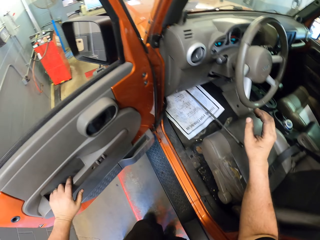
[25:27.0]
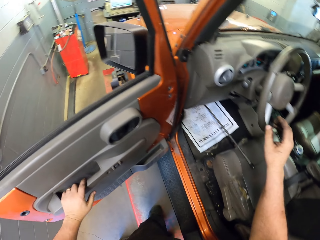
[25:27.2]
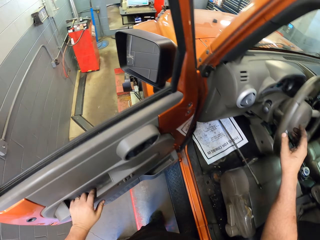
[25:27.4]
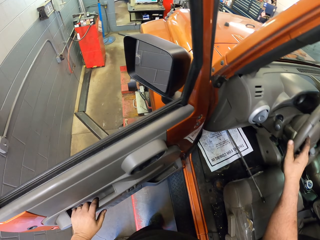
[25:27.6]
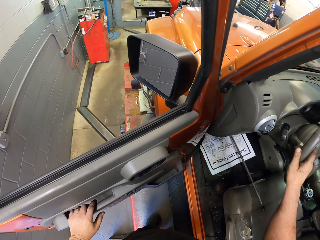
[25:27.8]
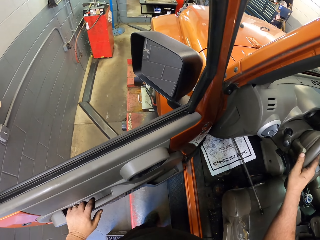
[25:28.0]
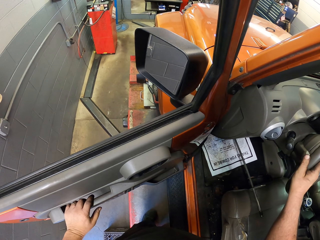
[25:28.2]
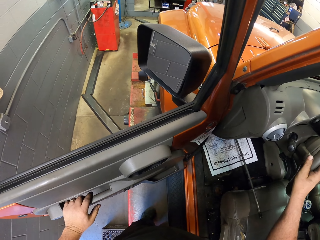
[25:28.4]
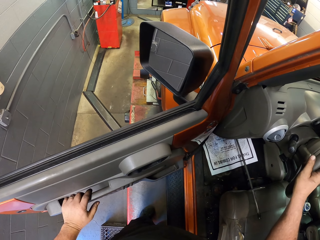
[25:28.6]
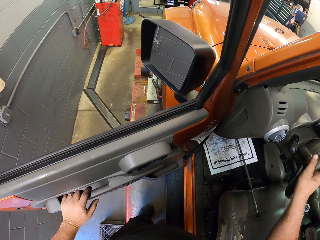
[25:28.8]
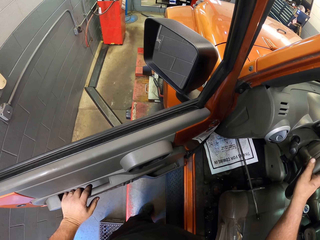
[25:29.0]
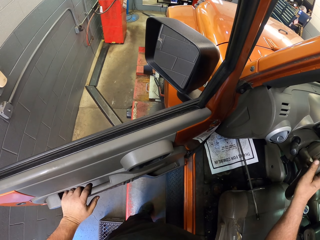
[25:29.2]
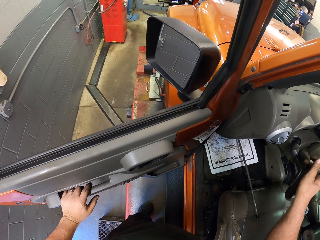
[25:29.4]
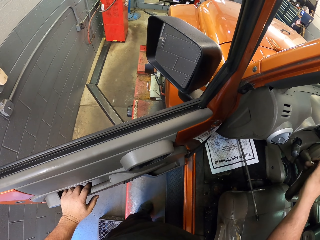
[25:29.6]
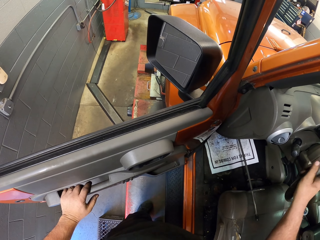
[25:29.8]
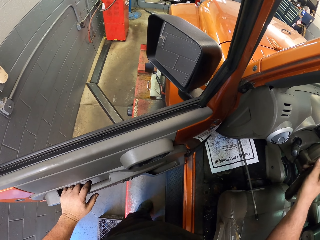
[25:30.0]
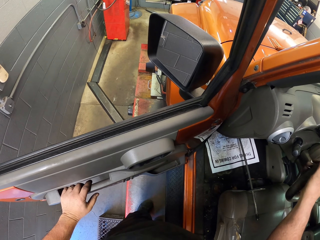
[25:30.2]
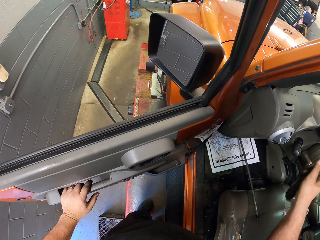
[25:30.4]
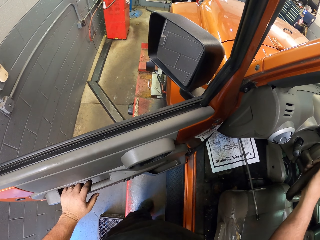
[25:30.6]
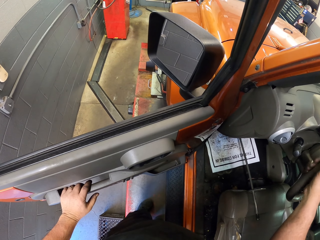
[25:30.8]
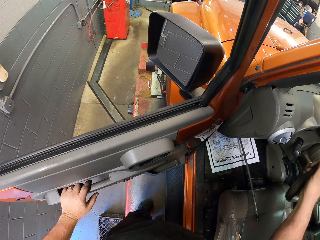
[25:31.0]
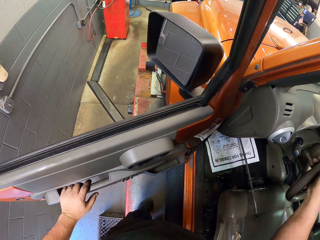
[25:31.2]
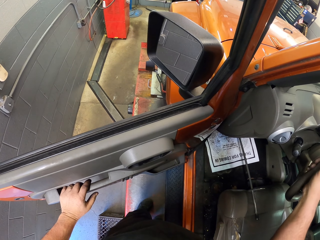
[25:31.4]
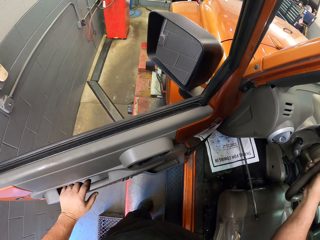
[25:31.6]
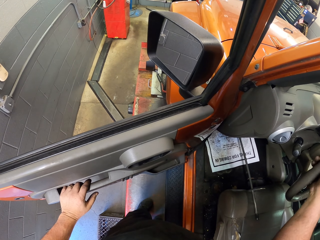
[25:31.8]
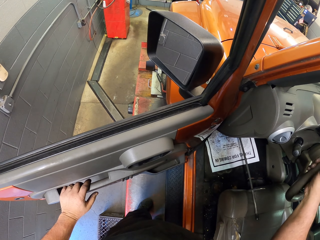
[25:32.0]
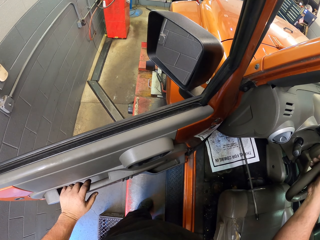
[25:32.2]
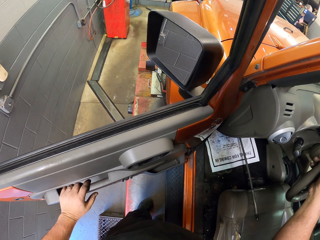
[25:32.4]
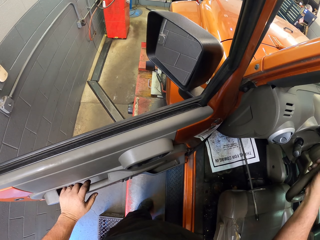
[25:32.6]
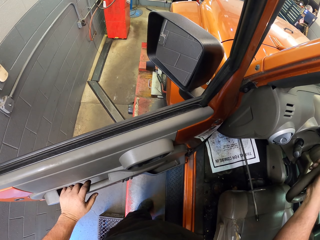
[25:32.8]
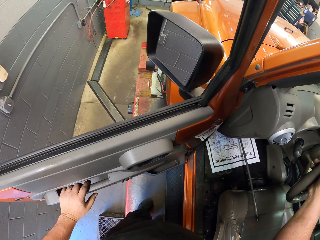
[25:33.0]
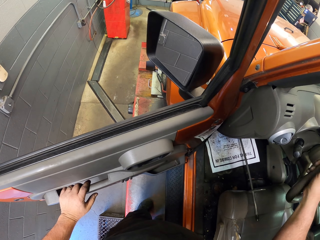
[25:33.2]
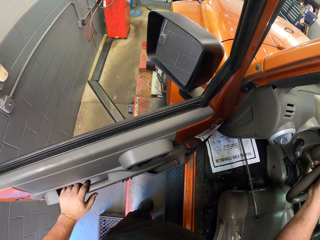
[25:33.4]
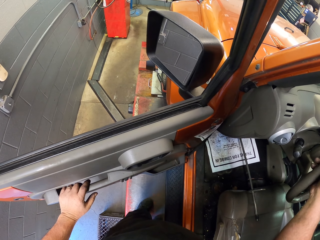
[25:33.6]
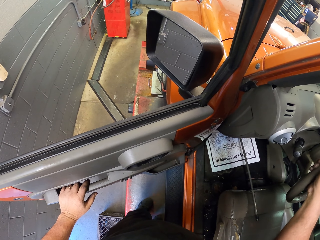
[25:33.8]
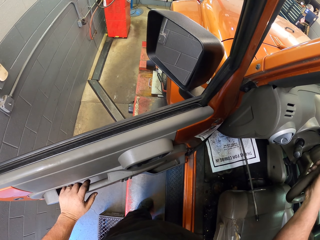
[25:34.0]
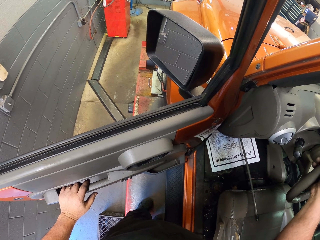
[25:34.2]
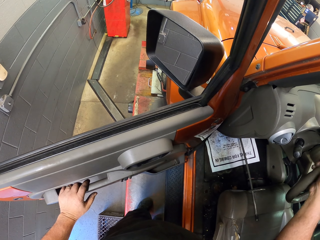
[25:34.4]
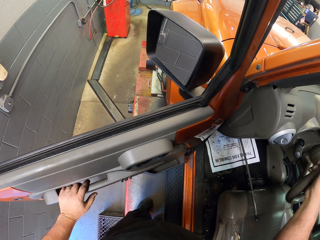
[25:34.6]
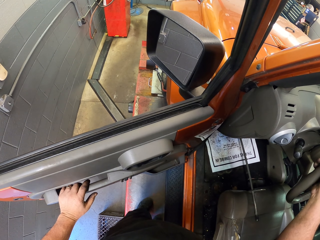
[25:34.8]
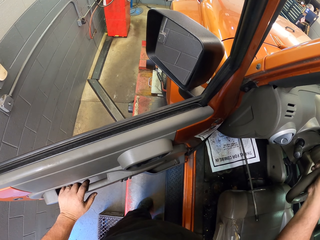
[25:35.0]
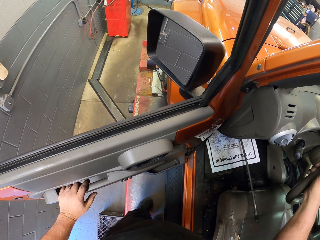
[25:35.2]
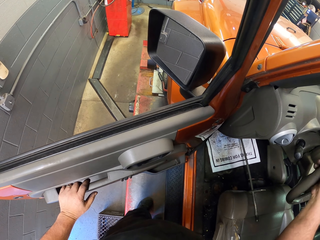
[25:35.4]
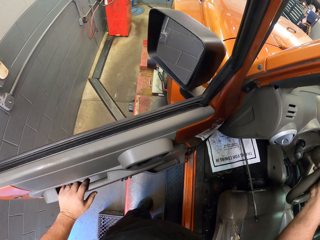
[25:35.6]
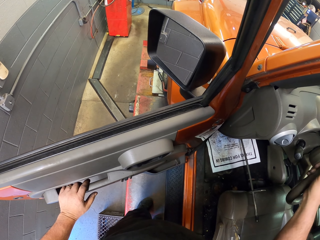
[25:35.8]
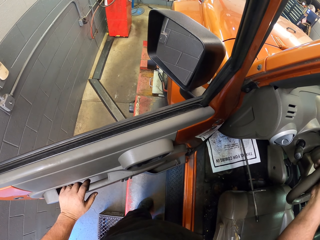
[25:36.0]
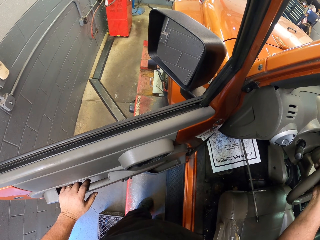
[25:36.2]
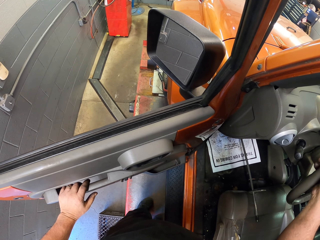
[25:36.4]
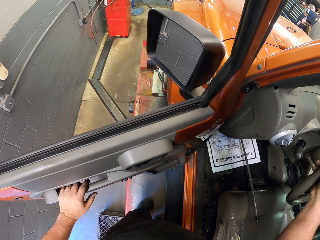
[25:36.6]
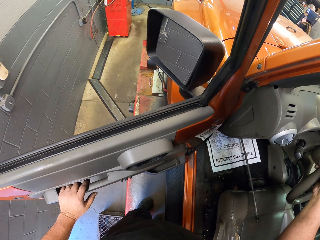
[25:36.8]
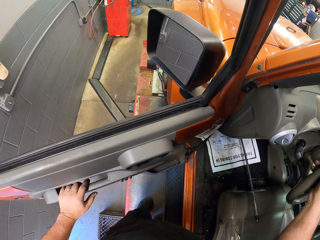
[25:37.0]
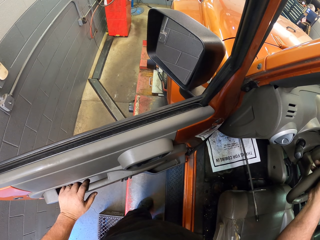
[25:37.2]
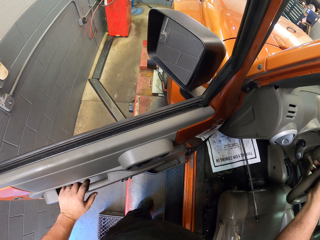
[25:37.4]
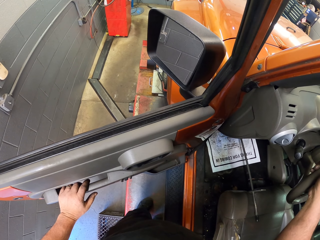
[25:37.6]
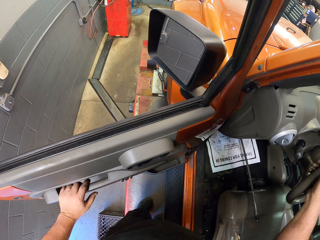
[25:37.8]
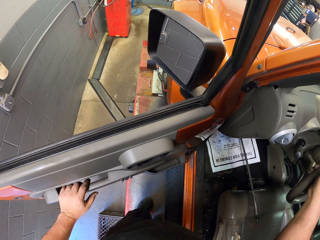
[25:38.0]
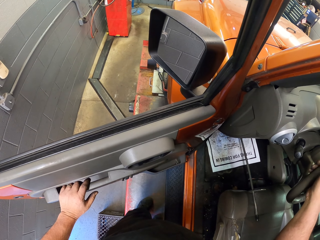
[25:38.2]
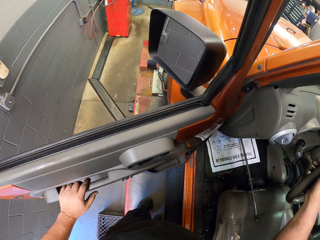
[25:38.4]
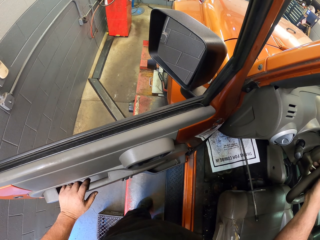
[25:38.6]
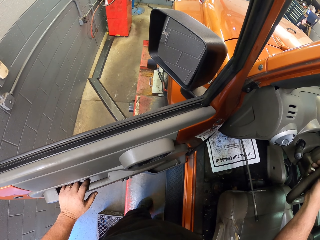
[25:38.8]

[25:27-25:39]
The camera wearer steers the steering wheel with the right hand.

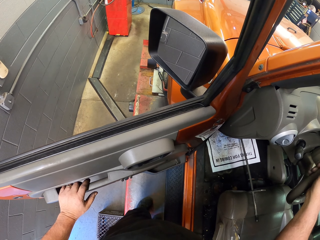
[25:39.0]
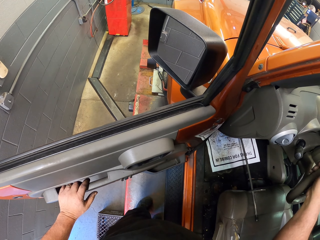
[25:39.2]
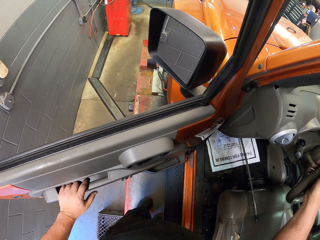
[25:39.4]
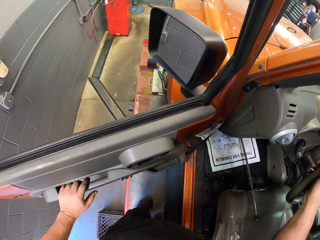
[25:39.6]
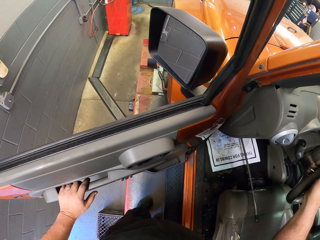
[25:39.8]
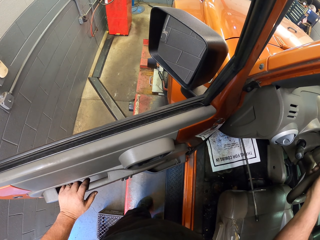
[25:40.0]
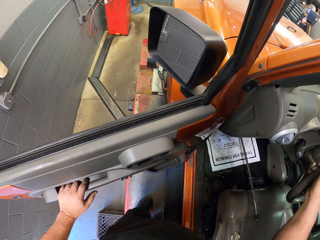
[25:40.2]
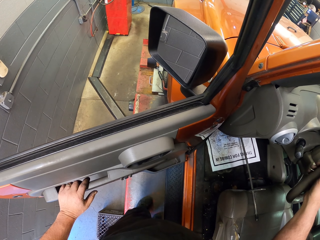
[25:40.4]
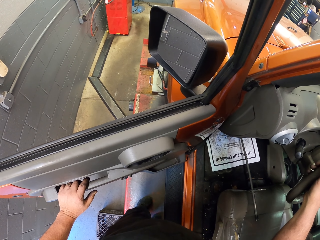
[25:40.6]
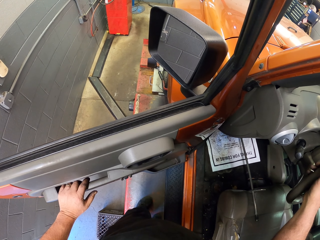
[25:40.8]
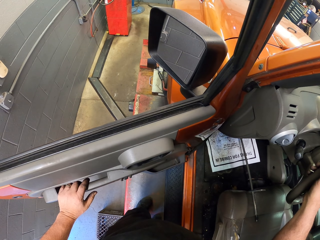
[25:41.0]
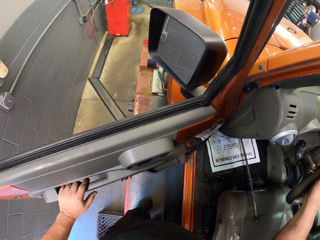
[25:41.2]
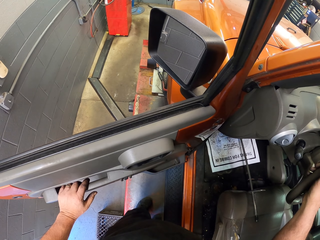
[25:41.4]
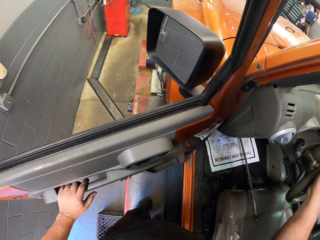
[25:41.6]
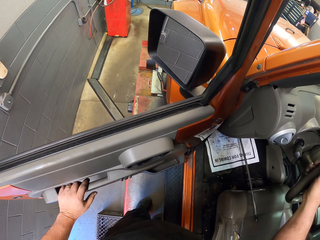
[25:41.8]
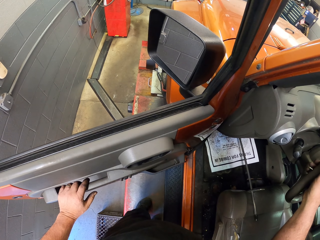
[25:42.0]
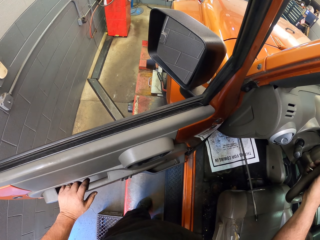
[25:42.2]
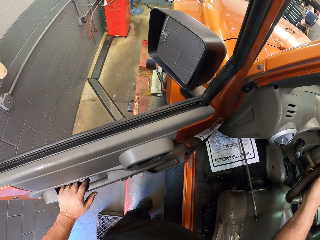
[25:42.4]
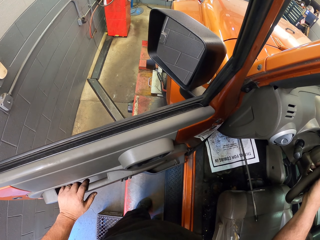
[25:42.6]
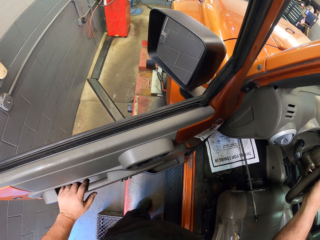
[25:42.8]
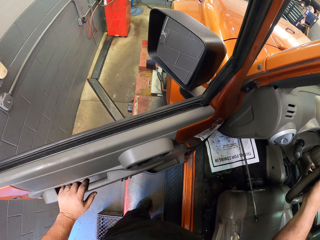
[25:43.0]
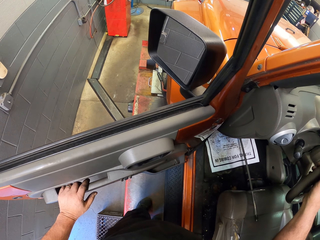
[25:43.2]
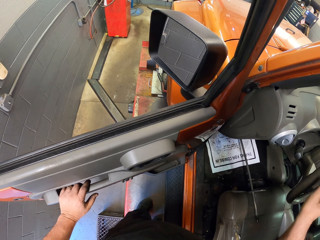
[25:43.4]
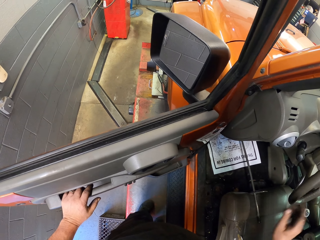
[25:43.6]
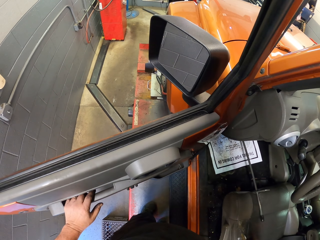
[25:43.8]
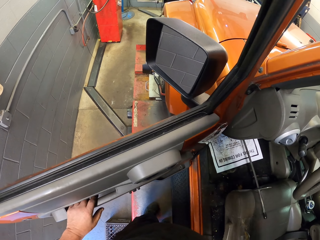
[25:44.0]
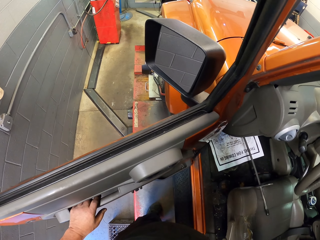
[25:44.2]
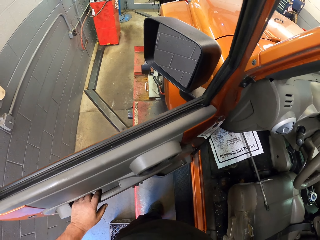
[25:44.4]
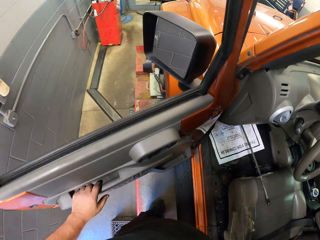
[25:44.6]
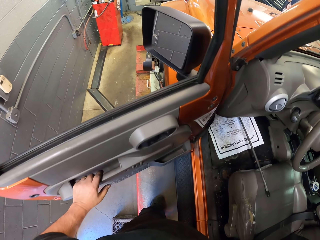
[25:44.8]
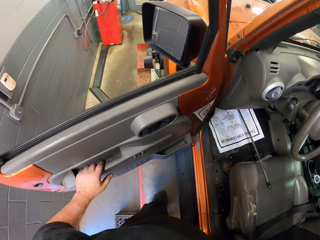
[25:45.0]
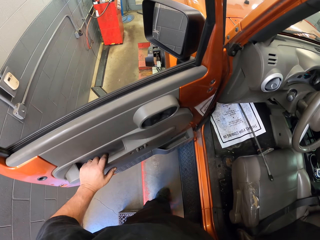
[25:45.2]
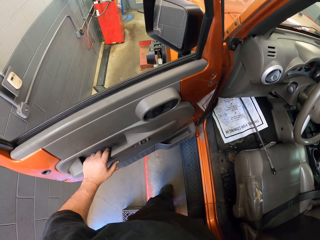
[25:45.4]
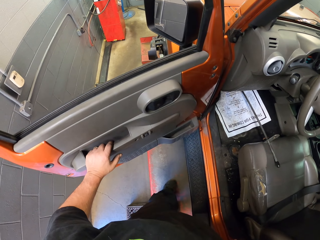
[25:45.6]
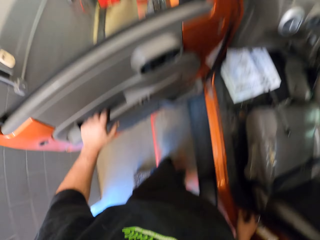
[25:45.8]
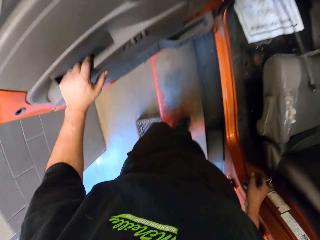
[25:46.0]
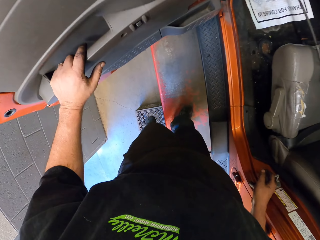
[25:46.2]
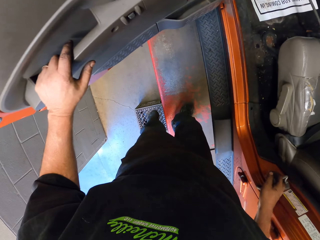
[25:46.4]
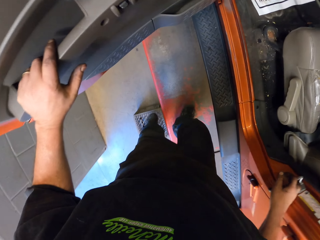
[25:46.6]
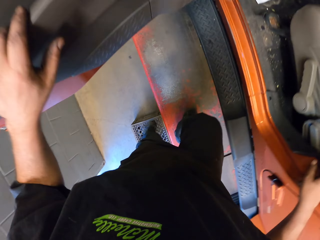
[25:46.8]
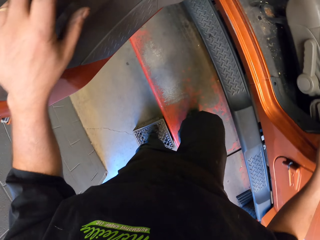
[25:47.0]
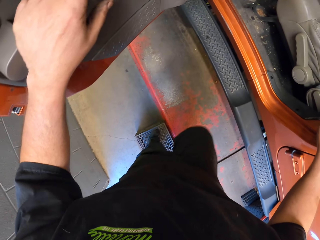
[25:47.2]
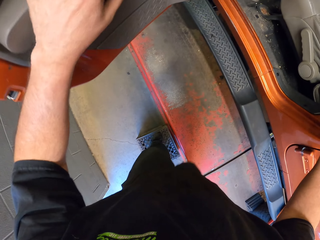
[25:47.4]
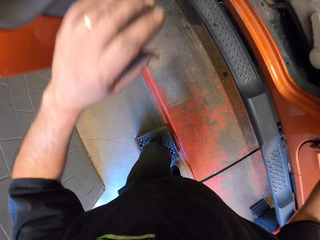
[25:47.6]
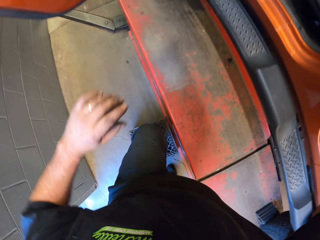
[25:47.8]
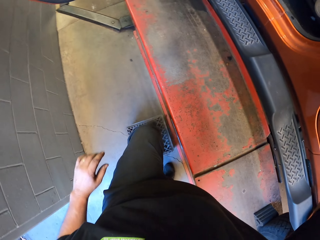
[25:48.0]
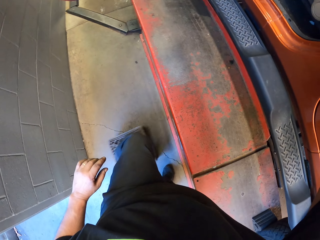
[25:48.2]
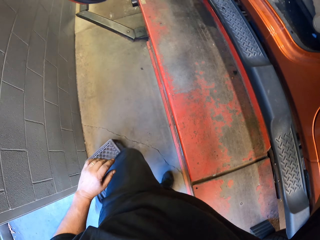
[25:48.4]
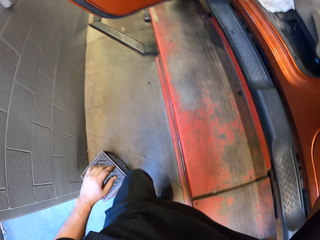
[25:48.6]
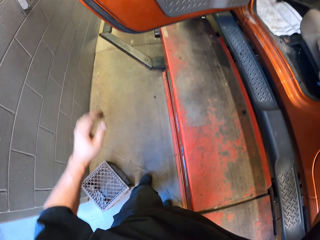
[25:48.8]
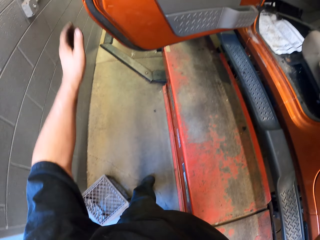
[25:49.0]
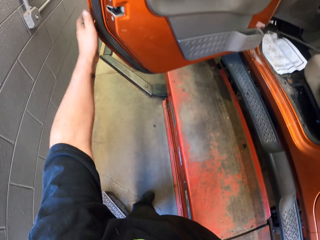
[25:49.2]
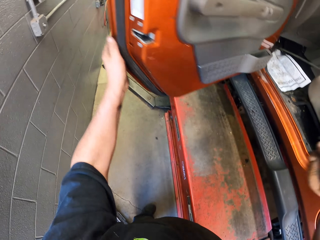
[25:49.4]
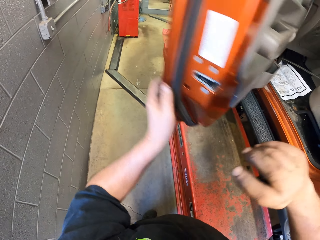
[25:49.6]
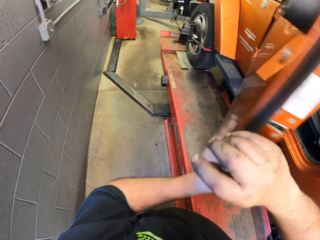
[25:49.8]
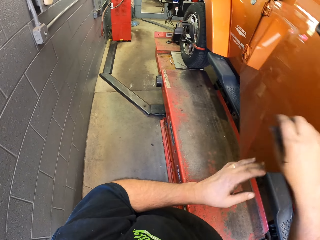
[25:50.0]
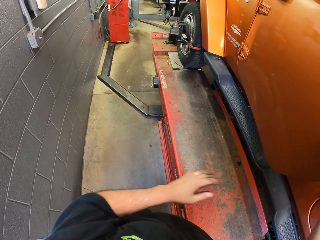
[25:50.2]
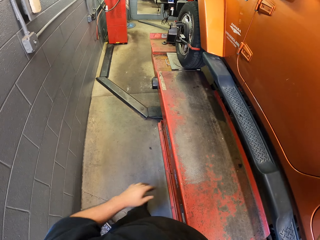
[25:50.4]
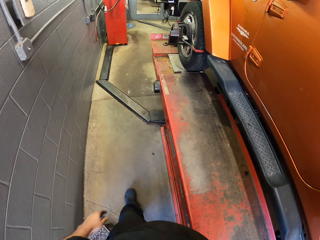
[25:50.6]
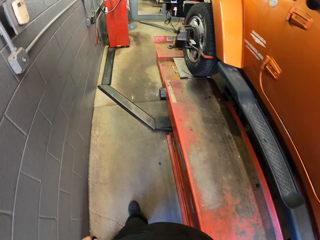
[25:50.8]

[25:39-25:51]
The camera wearer leaves the steering wheel. He steps on a metal box from the stairs. He steps from the metal box to the ground. He drags the metal box aside with his leg. He pushes the crate. He closes the car door.
